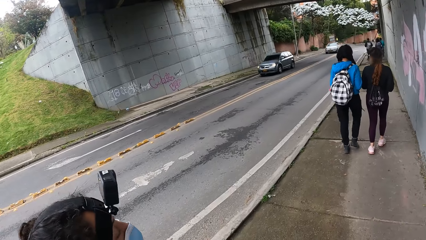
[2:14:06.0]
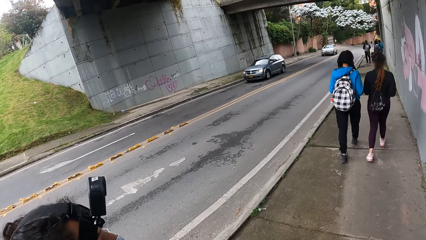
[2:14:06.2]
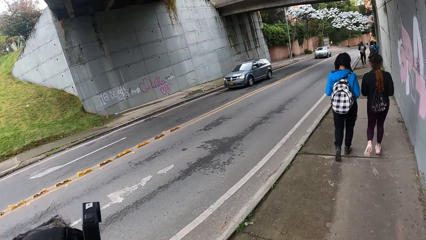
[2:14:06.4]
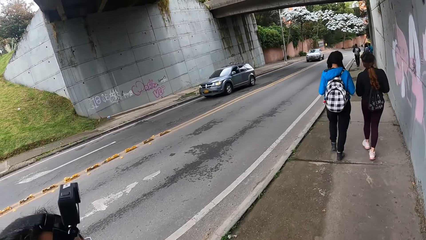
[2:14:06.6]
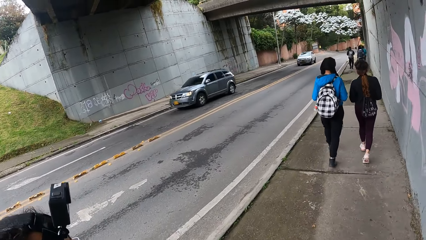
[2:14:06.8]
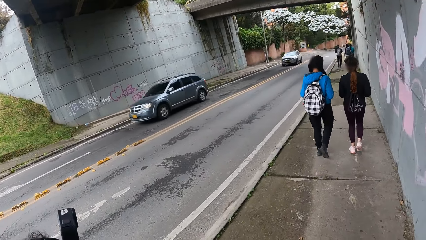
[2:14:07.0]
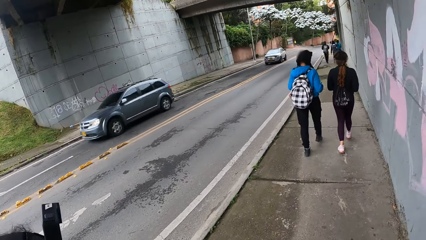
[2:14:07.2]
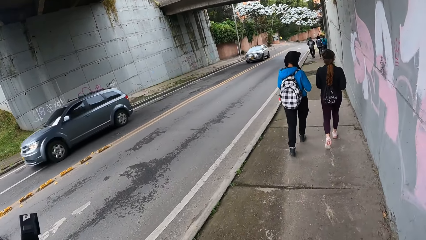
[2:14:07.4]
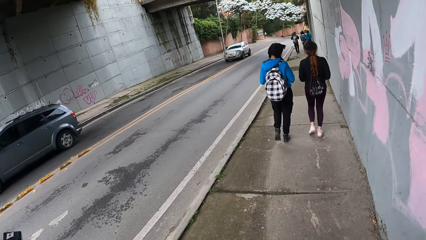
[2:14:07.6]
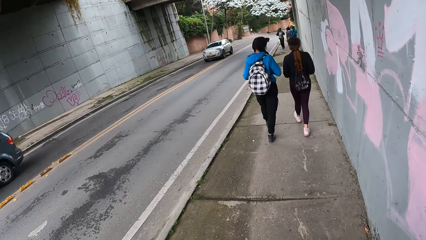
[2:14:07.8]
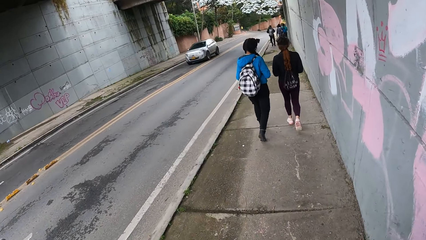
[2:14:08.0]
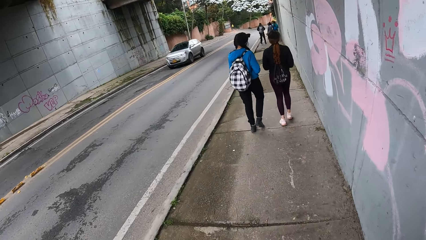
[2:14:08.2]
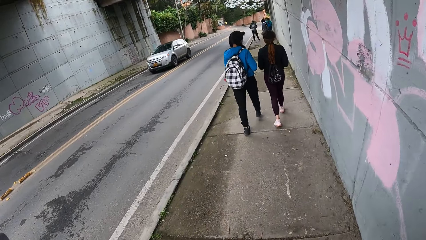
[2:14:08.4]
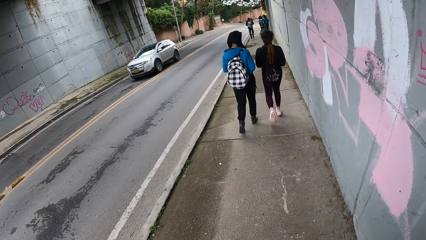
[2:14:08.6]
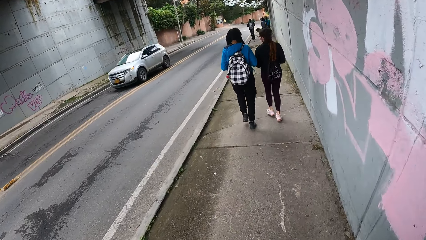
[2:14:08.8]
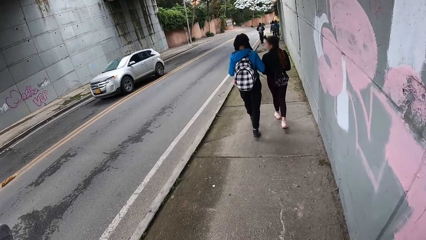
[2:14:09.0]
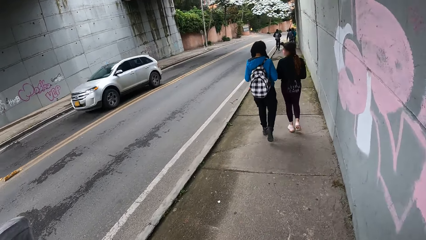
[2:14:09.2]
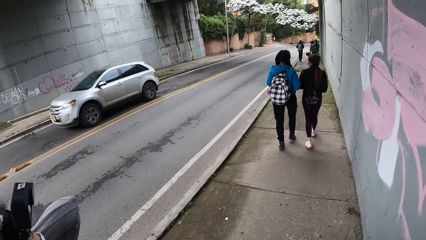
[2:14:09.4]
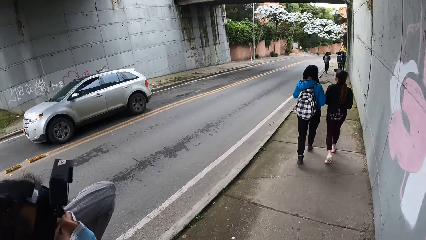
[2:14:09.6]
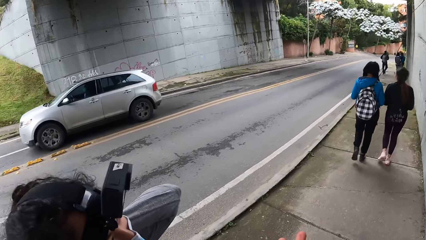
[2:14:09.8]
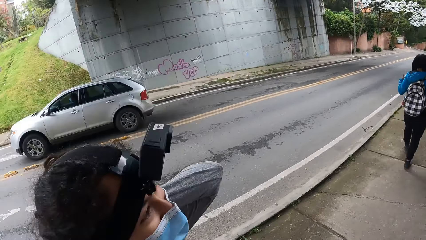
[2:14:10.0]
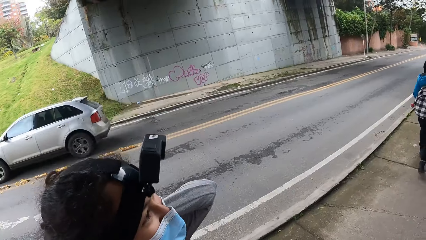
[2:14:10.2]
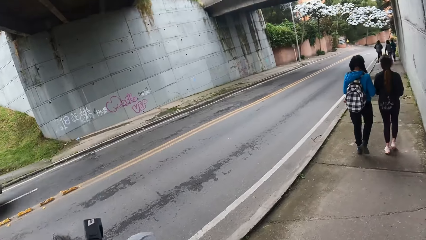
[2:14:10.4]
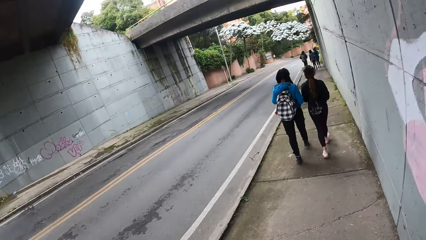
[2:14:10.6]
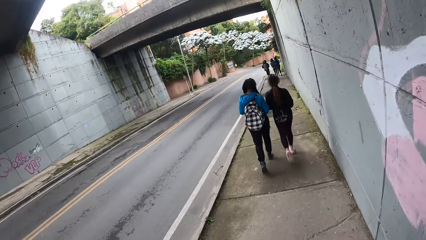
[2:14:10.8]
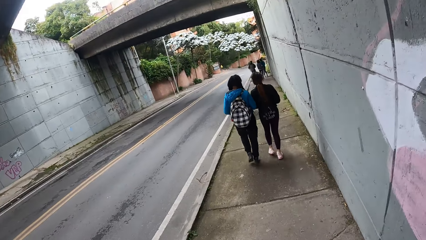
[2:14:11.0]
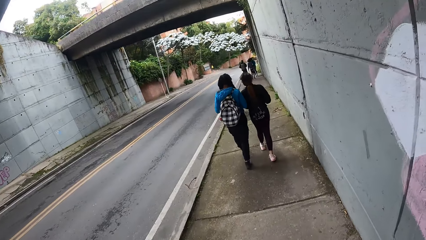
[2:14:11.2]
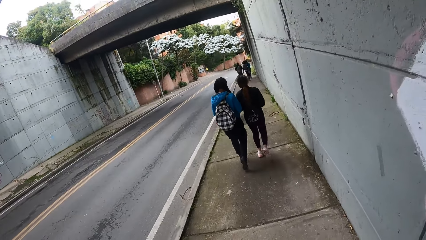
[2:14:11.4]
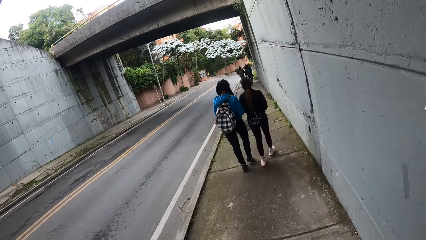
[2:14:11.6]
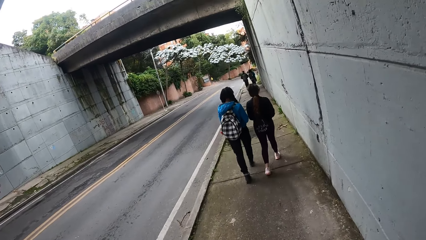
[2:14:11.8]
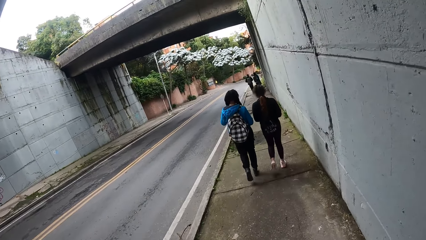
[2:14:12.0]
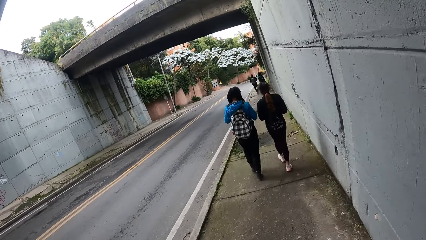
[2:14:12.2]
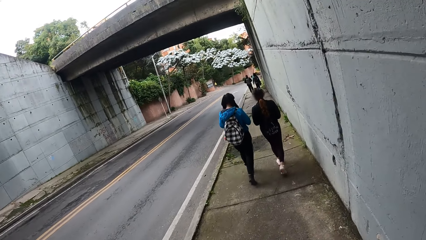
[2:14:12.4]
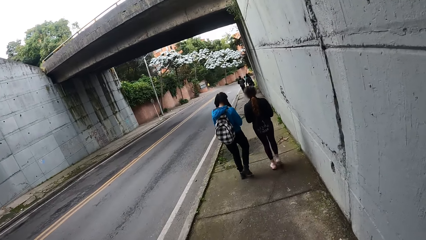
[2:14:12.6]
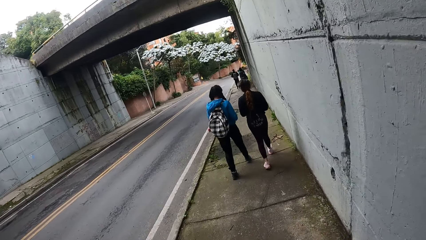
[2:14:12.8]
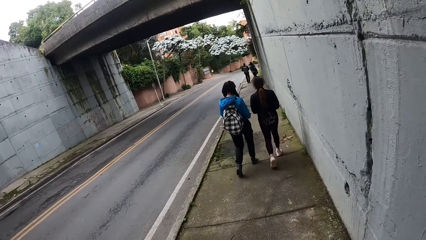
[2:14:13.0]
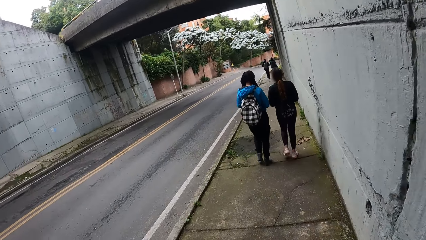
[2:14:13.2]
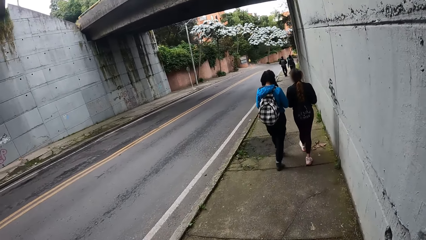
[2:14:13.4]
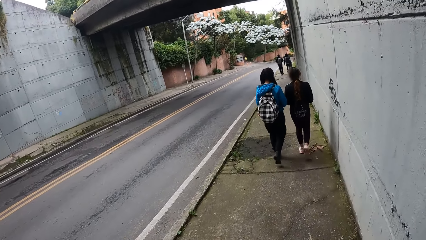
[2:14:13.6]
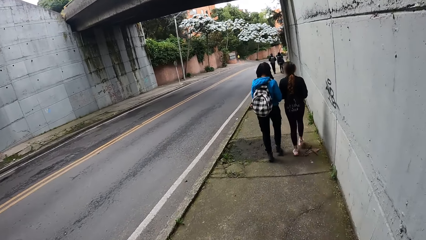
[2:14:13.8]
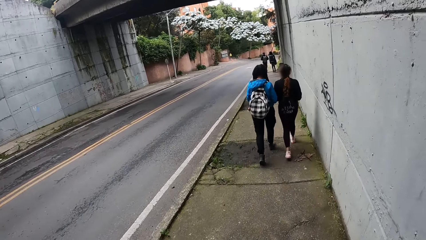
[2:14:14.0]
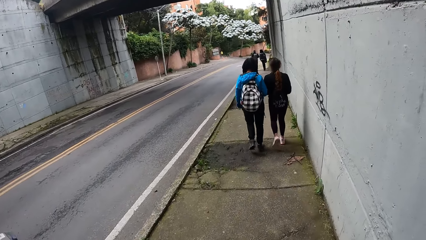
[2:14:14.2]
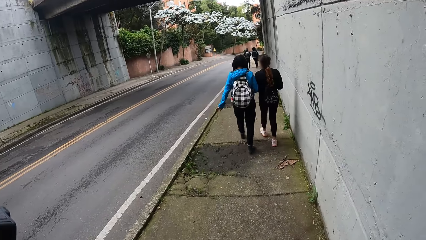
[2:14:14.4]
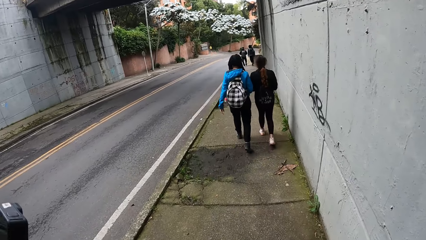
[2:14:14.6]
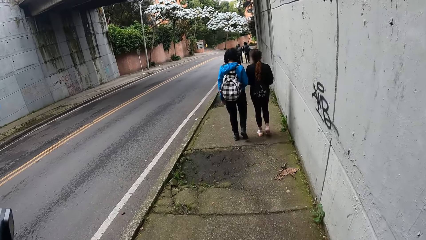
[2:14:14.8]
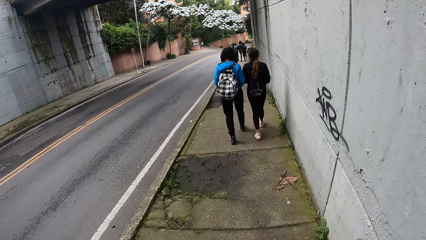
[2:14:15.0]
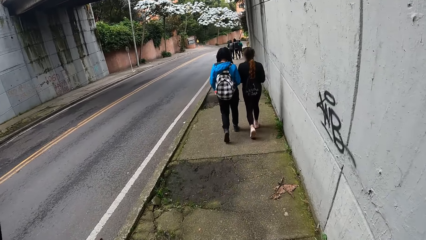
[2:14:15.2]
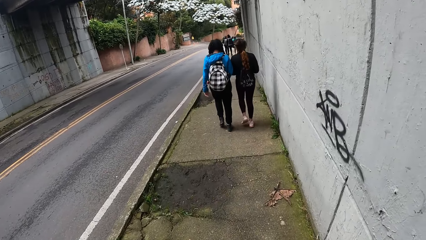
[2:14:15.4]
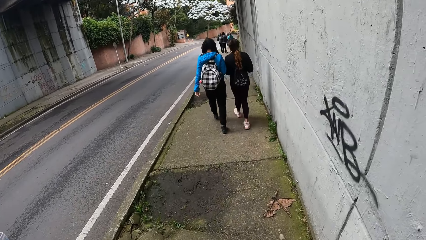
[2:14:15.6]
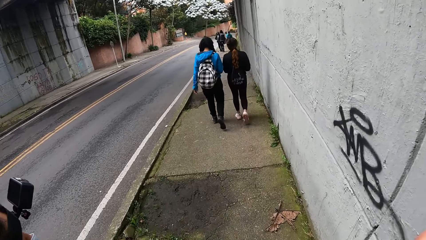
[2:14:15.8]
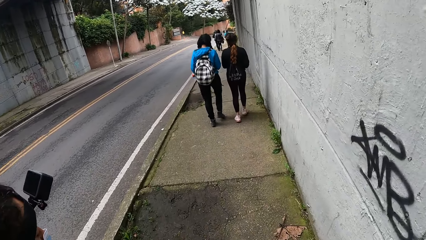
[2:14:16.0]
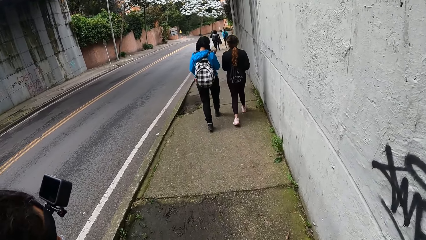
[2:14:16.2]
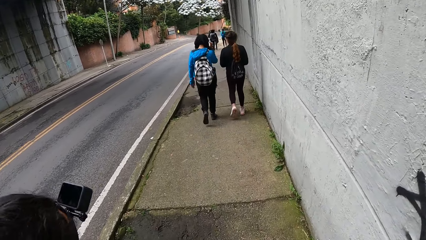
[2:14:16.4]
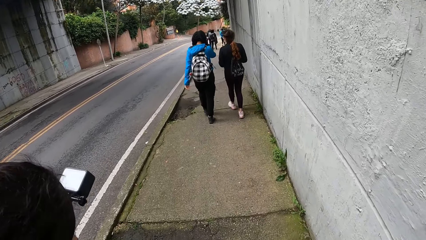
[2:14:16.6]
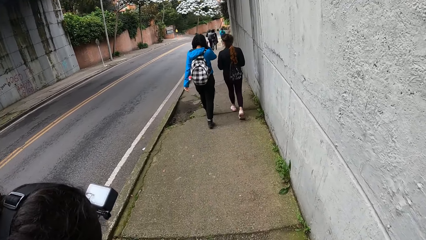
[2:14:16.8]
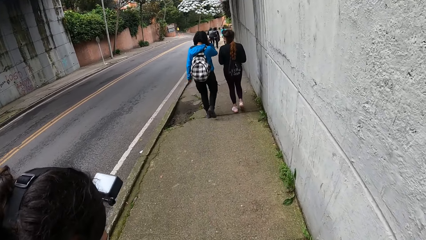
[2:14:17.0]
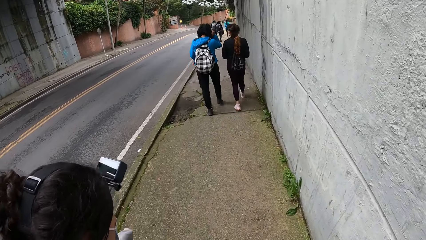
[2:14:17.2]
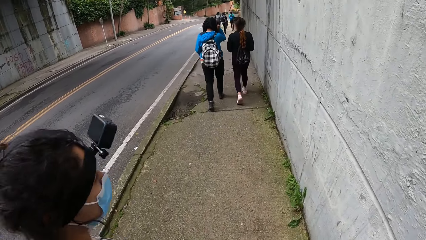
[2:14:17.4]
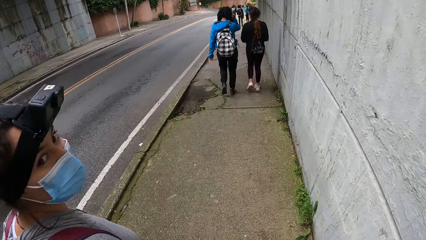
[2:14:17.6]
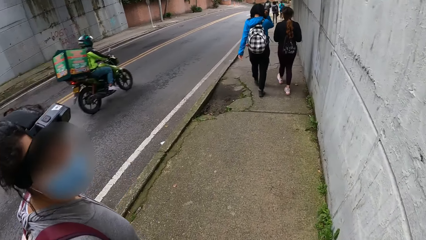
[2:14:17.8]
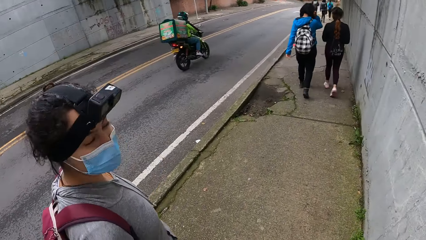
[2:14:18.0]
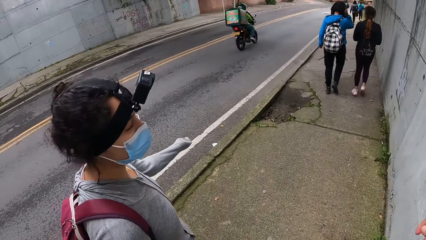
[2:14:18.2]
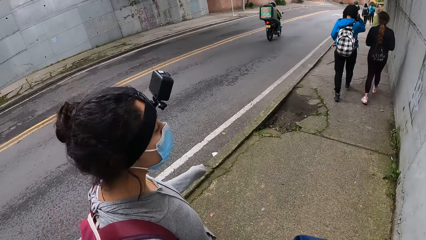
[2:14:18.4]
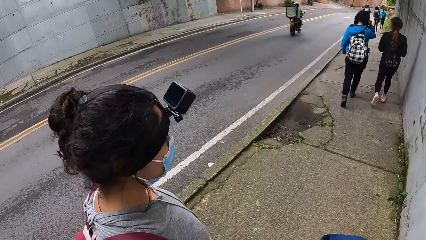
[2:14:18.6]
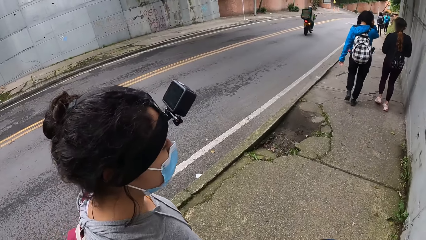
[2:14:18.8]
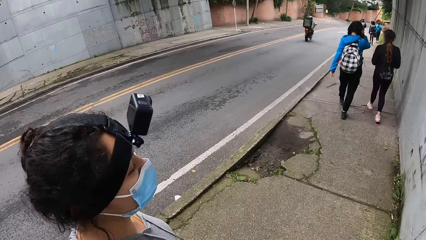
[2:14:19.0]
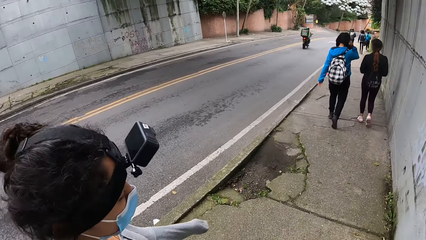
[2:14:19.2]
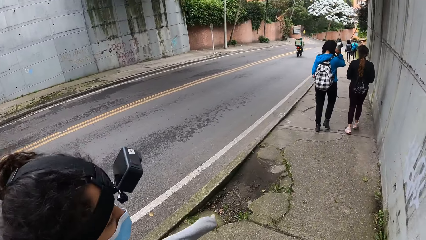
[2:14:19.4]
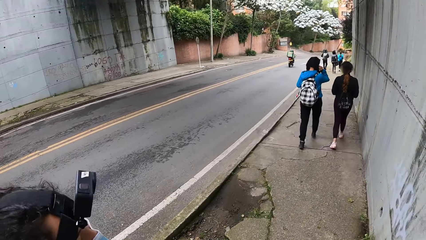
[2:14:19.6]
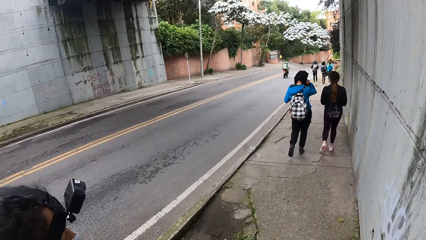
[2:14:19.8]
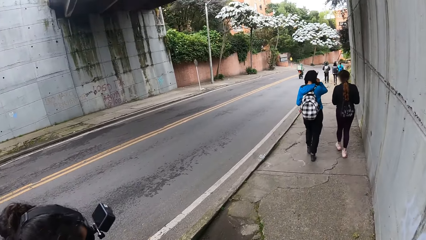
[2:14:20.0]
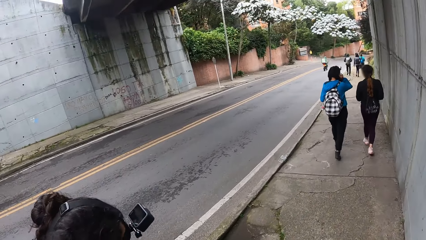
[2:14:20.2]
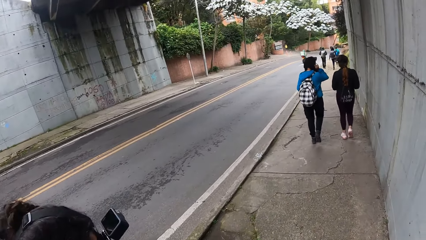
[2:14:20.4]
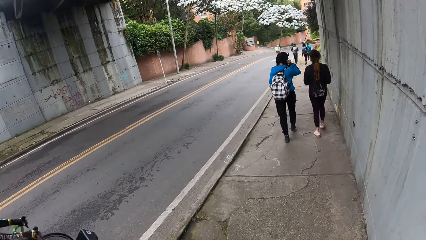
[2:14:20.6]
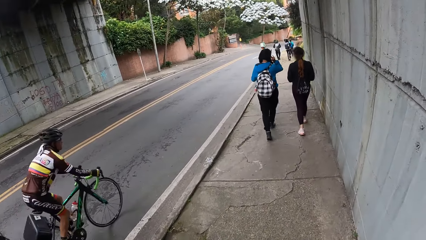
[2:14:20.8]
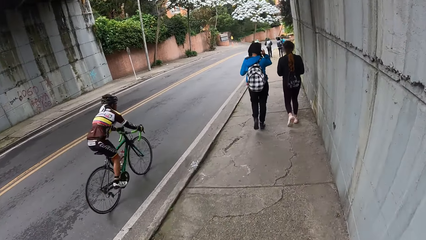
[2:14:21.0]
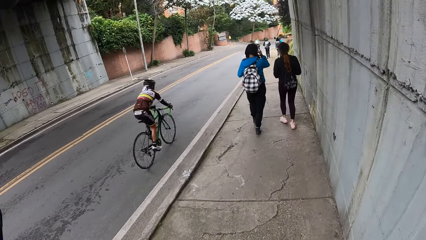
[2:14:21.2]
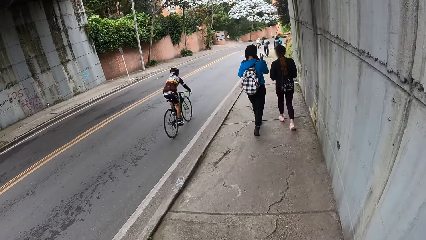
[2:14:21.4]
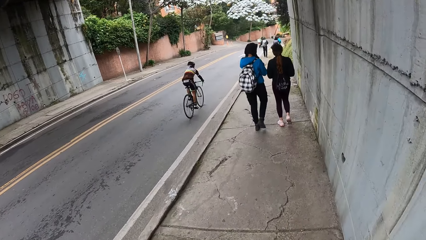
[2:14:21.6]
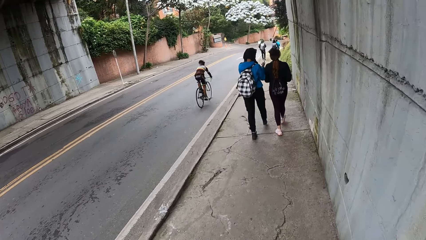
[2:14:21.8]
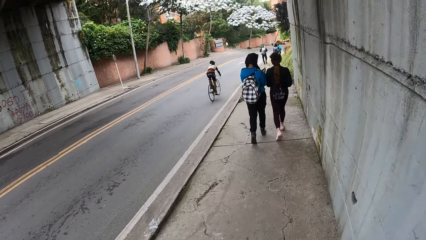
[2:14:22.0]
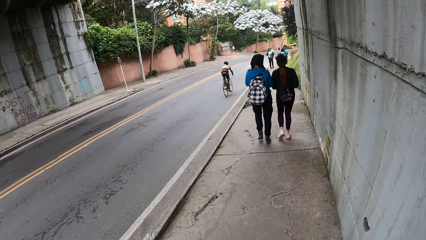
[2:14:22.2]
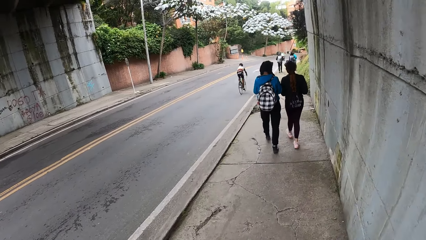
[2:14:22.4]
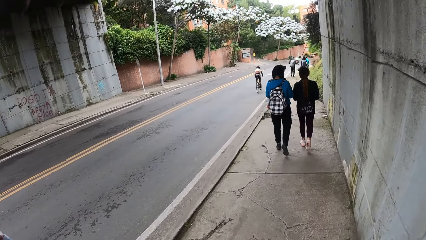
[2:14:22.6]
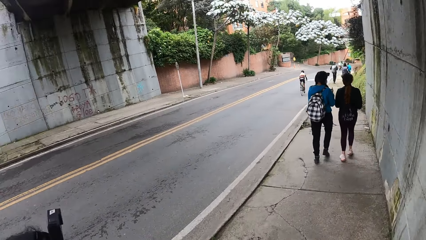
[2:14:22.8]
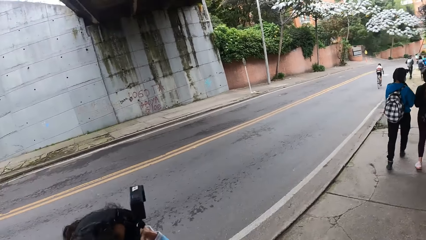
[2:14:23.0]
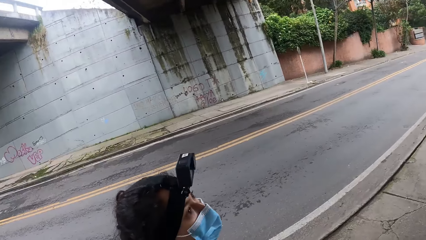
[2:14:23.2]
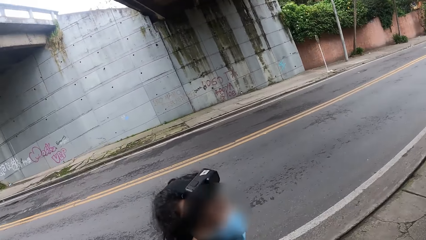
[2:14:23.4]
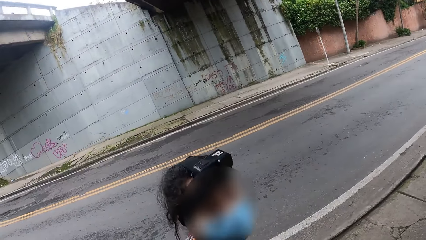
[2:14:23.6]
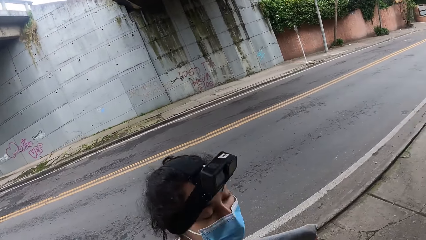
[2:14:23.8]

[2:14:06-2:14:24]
A grey car drives past the camera wearer. A silver car drives past the camera wearer. A black motorcycle rides past the camera wearer. A black bicycle rides past the camera wearer.
